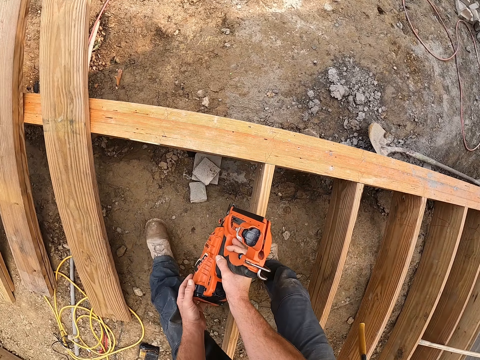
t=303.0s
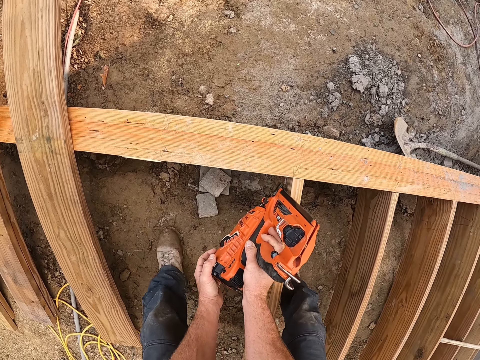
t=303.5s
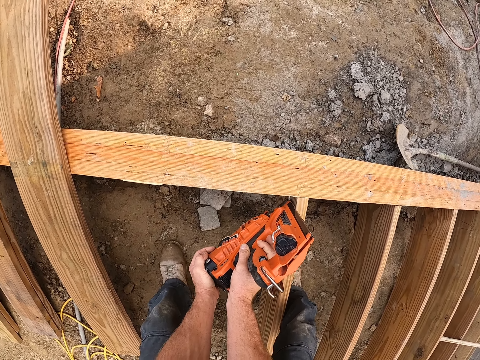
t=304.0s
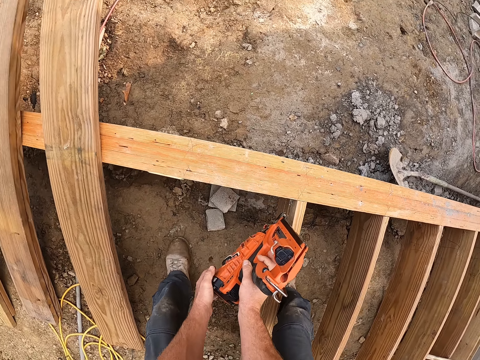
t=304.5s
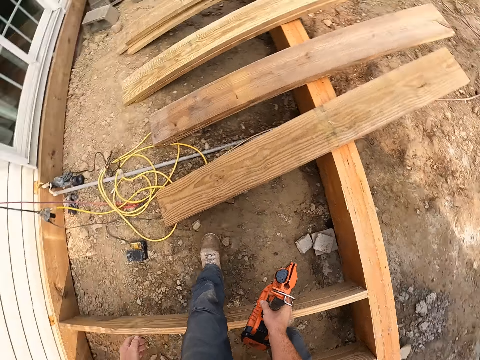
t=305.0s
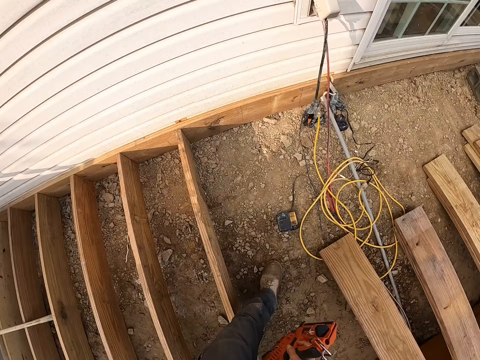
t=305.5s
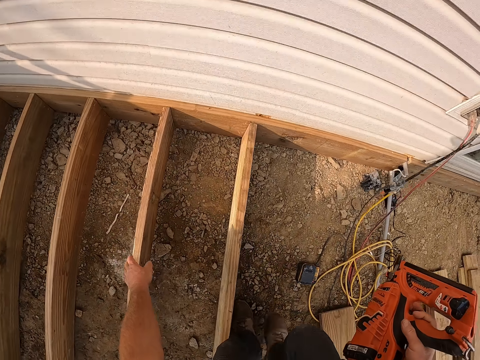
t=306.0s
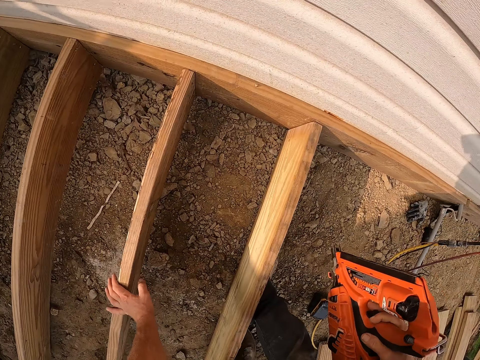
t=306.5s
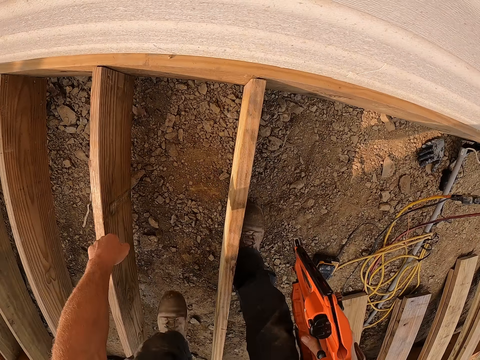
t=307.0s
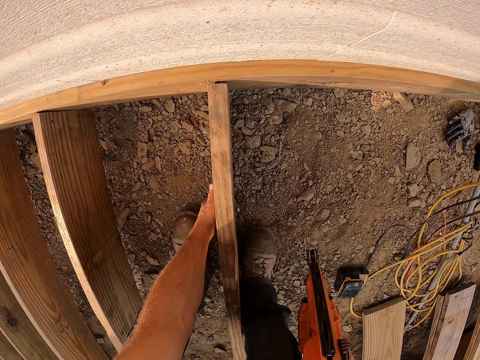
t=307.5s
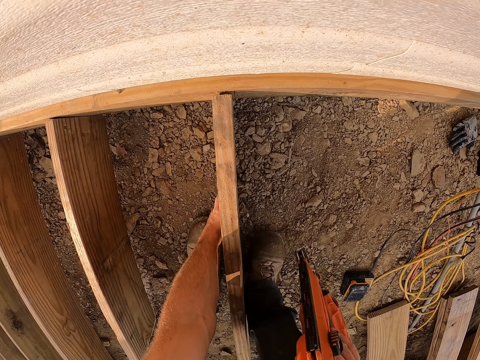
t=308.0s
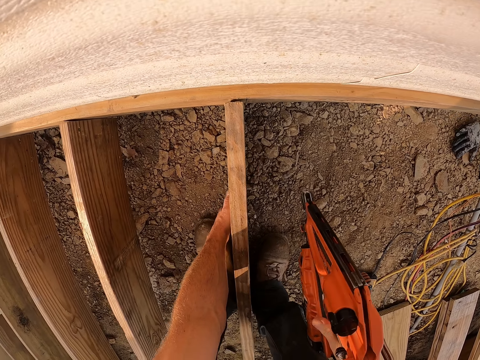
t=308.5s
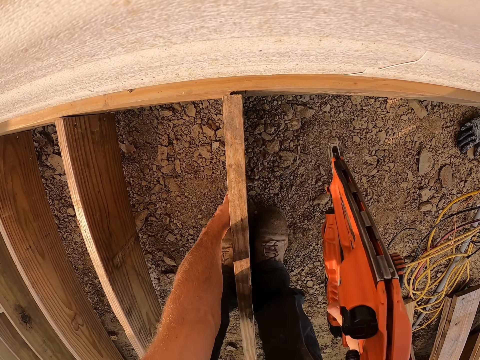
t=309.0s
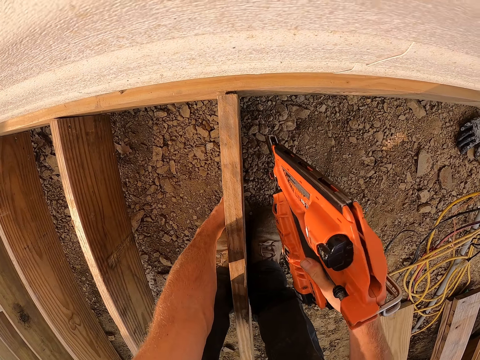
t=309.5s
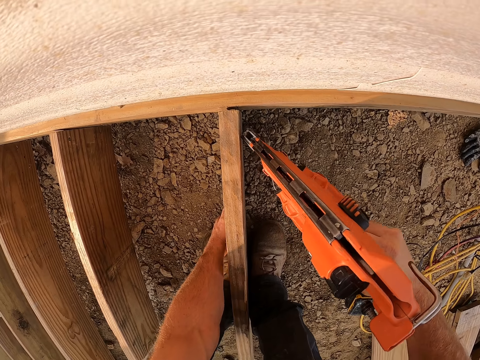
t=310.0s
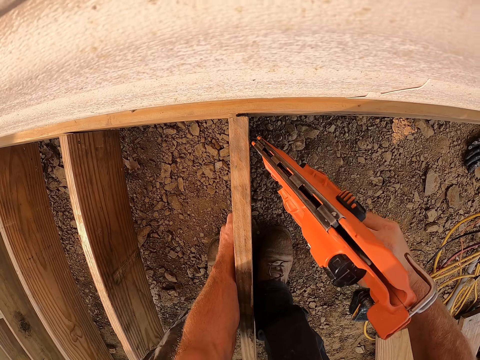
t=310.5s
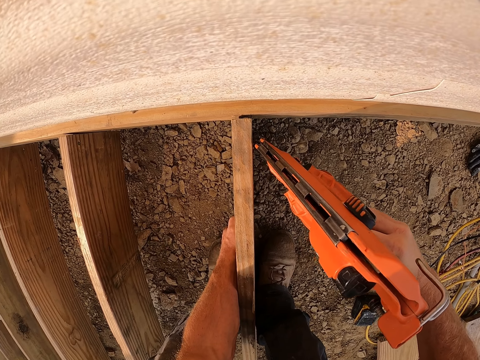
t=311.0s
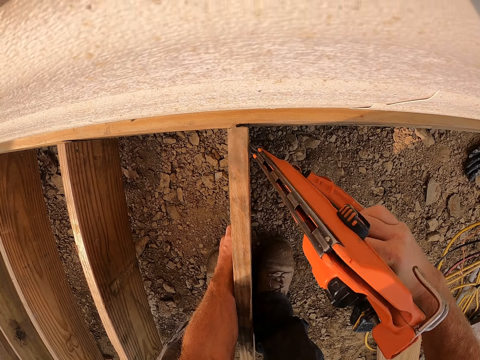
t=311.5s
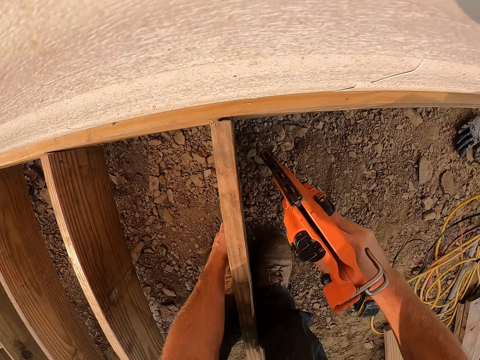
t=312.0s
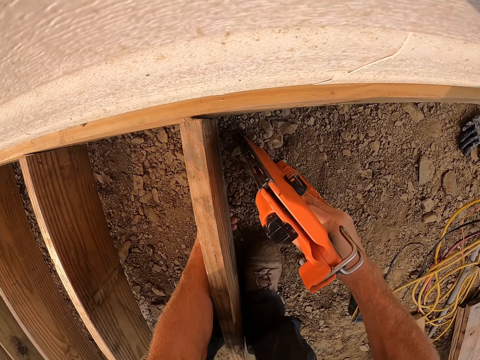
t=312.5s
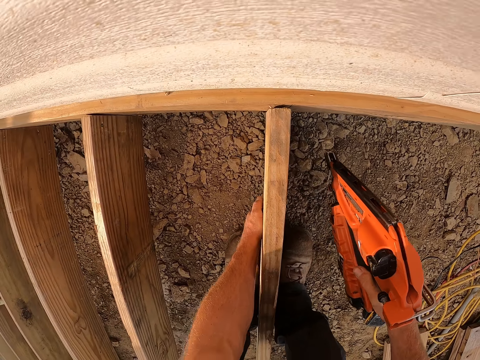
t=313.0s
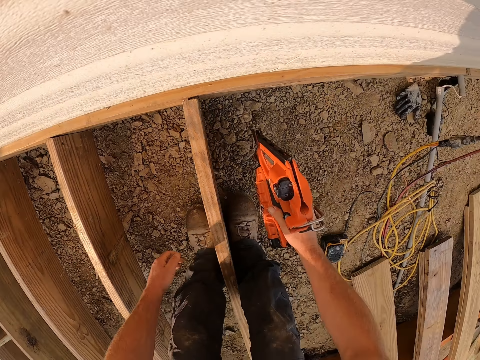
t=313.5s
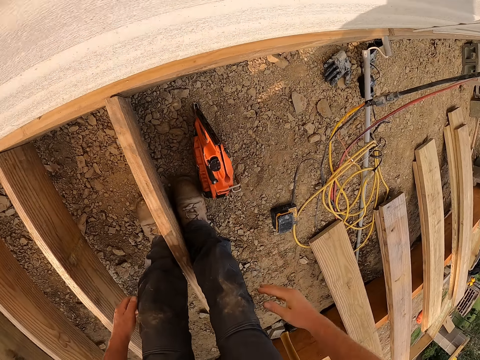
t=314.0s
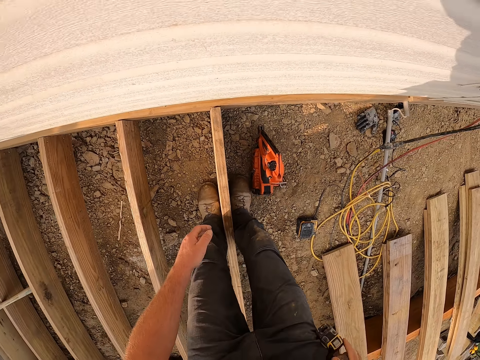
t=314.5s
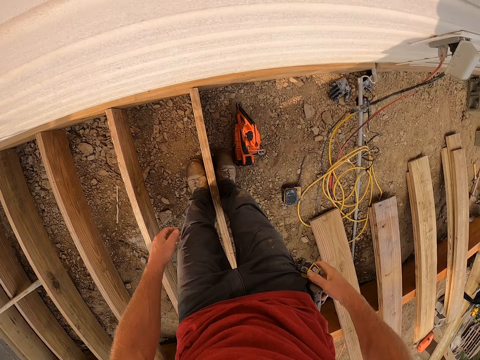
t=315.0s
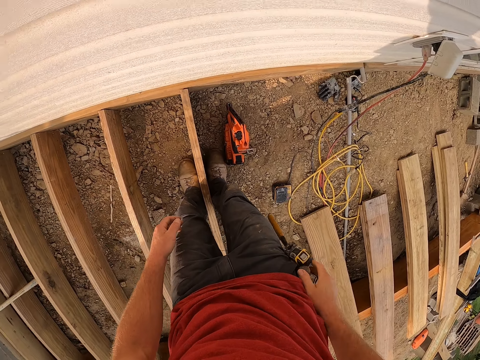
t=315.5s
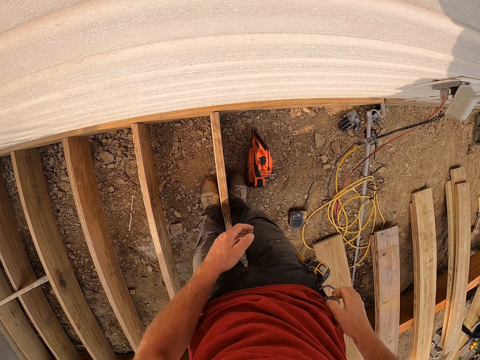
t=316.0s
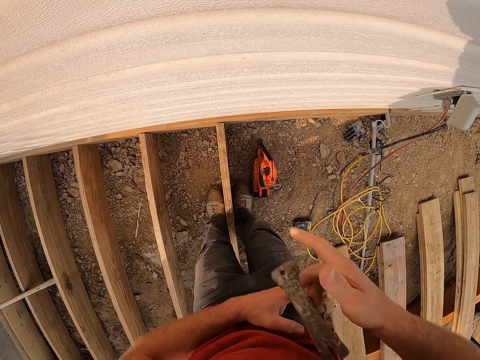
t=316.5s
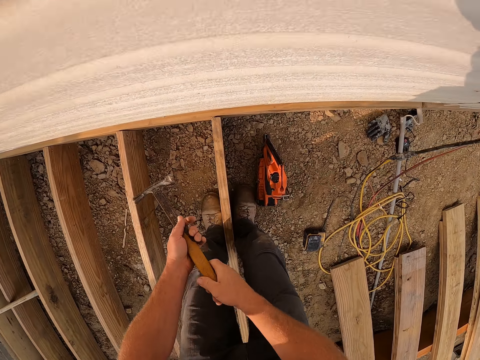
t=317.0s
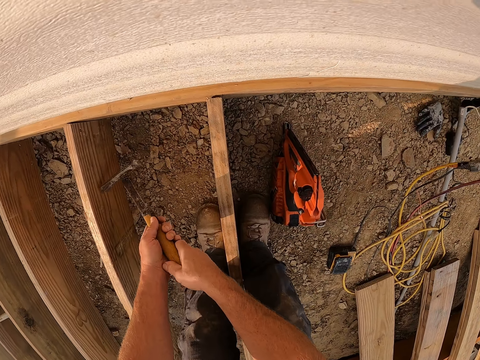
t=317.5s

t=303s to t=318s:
The camera wearer turns towards the other side of the wood. He adjusts the wood. He nails the other side of the wood with the nail gun. He drops the nail gun on the floor. He touches a measuring tape on his pocket side. He removes a hammer from his pocket.

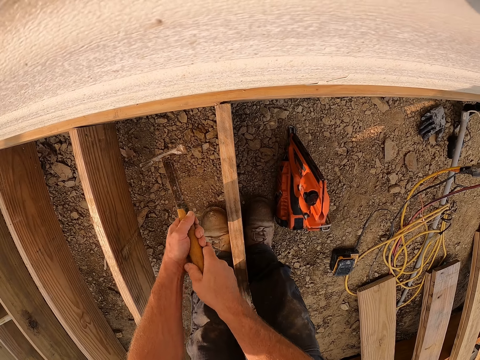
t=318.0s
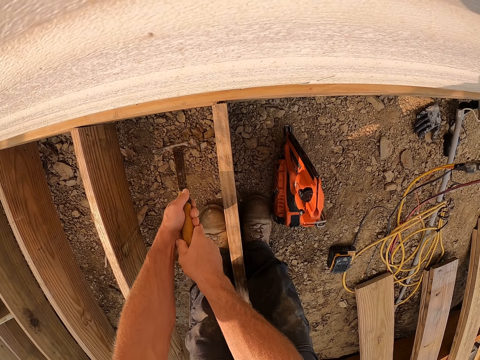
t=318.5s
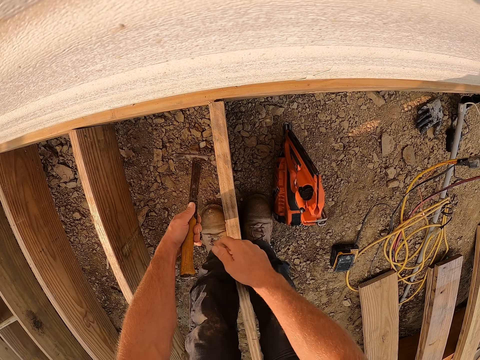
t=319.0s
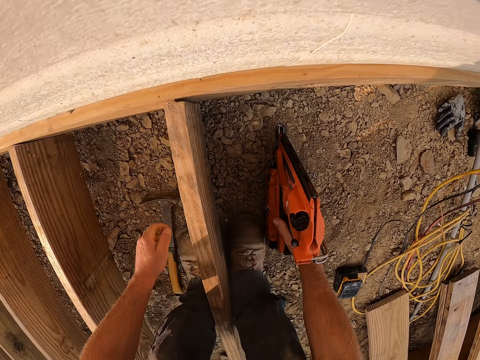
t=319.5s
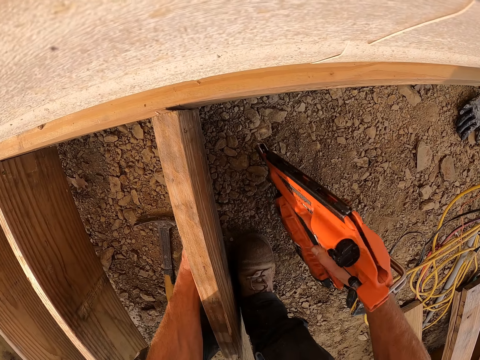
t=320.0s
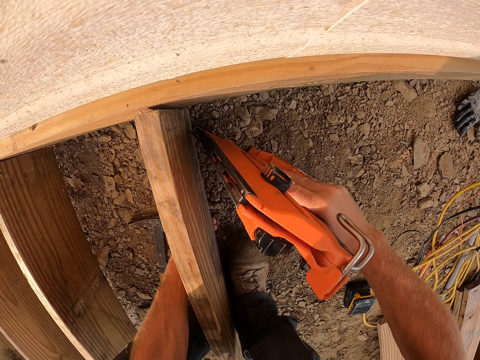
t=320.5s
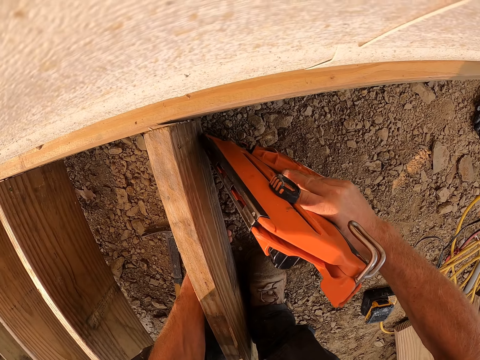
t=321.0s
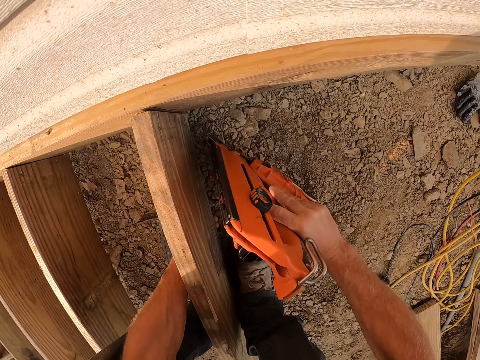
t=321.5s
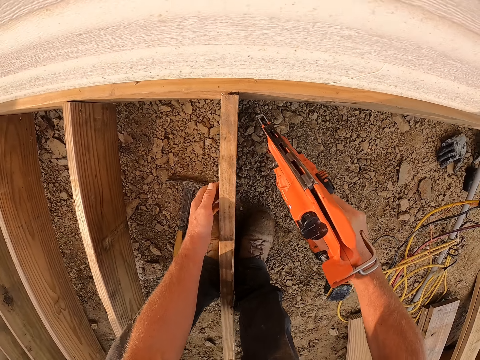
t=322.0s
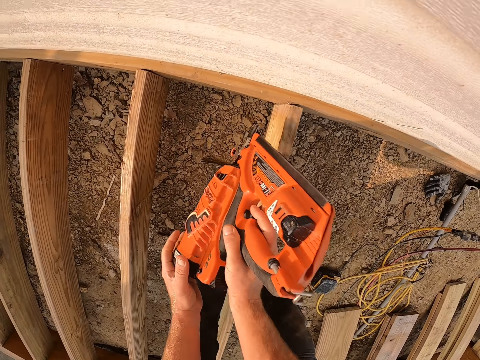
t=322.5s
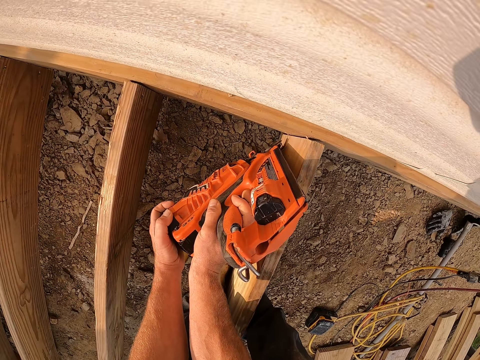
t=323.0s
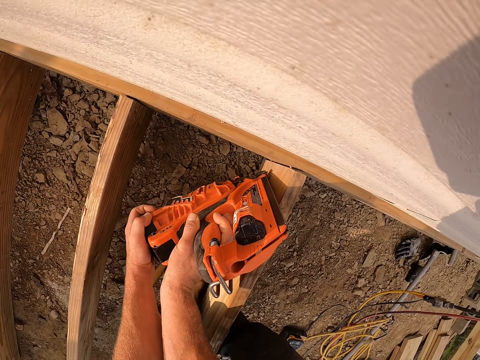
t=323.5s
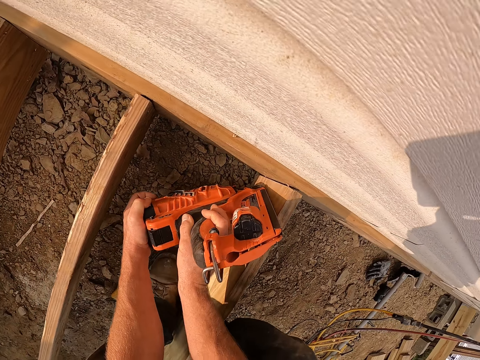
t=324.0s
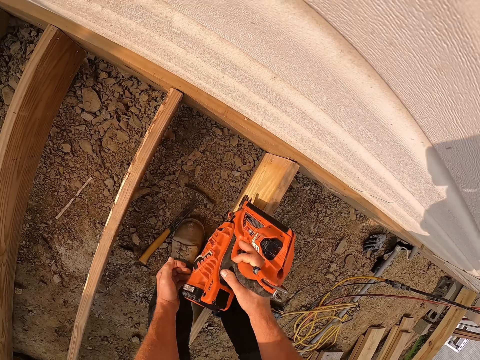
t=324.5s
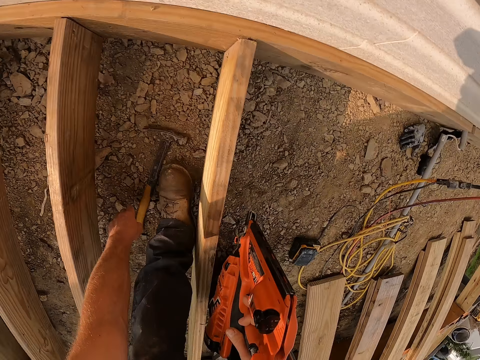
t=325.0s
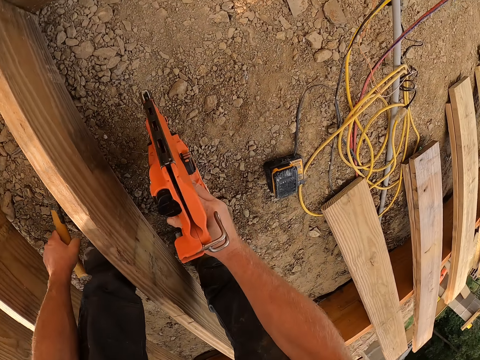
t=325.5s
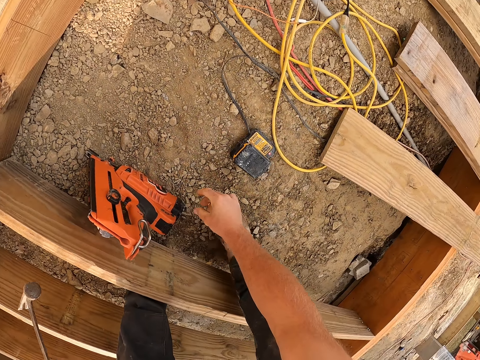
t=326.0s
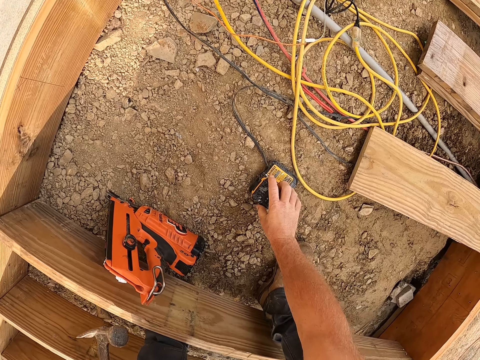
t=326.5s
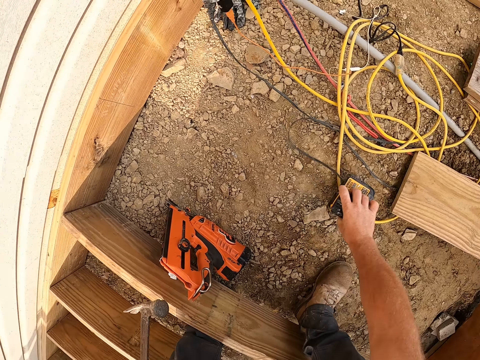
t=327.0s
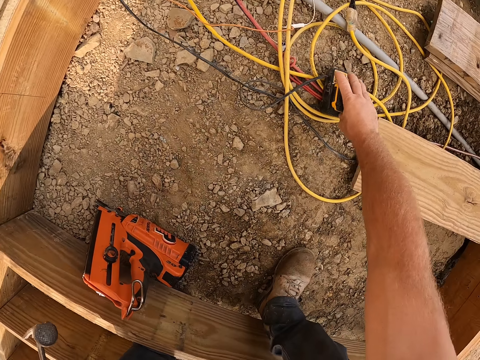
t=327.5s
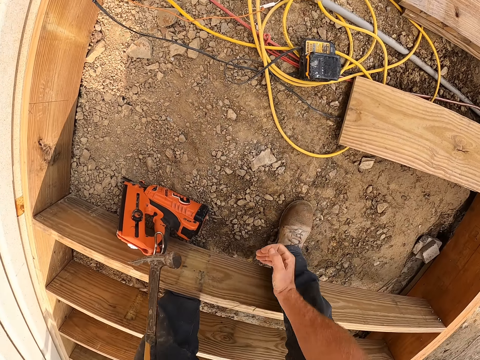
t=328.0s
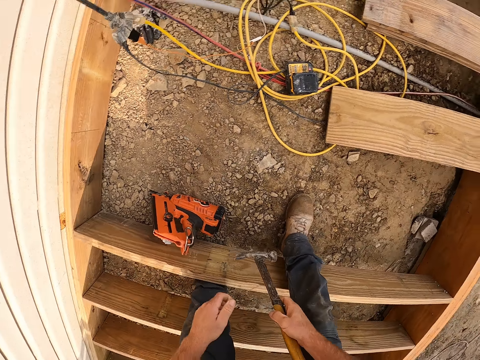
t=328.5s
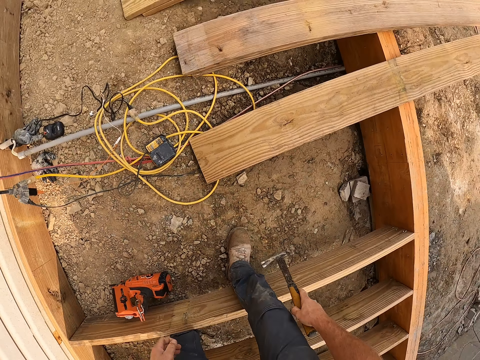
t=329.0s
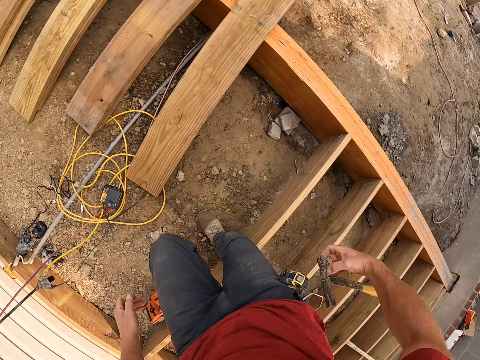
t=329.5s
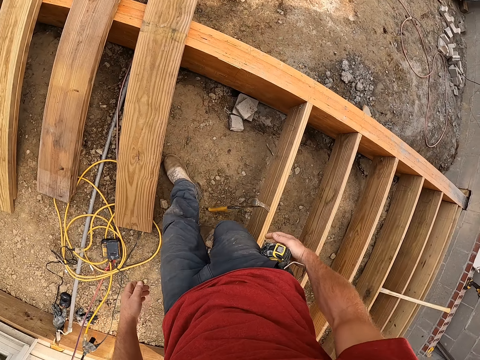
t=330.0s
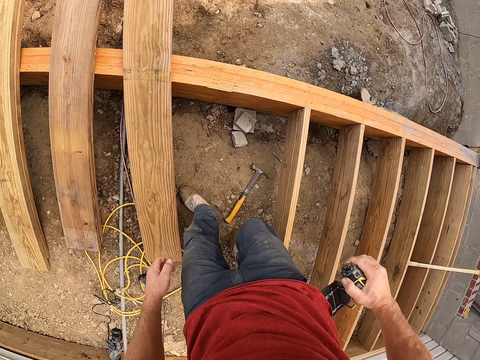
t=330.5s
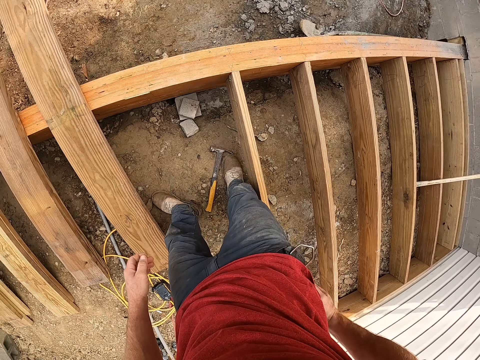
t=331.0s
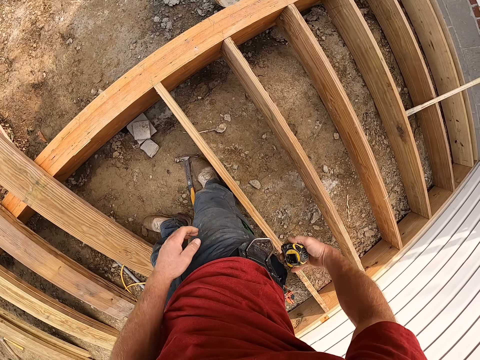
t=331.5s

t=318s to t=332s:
The camera wearer hits the wood with the hammer. He drops the hammer and picks up the nail gun. He nails the wood with the nail gun. He drops the nail gun. He picks up the hammer. He adjusts an electric box. He moves the gadget. He drops the hammer on the ground. He removes the measuring tape from his pocket side.
